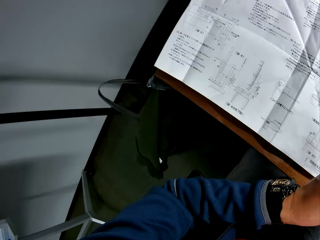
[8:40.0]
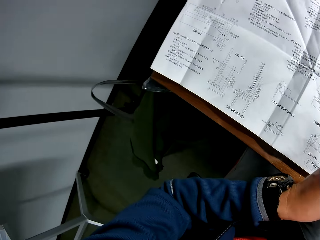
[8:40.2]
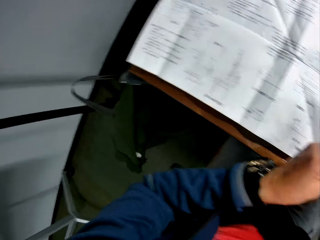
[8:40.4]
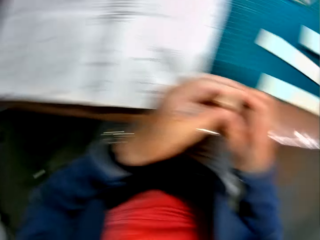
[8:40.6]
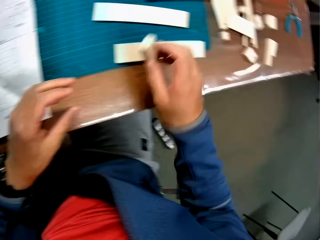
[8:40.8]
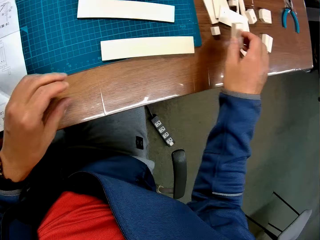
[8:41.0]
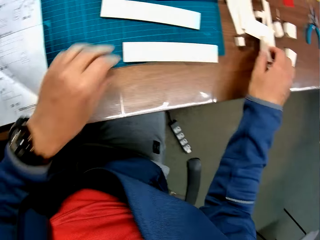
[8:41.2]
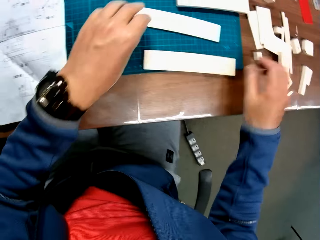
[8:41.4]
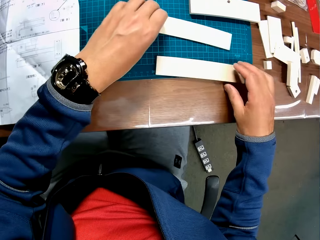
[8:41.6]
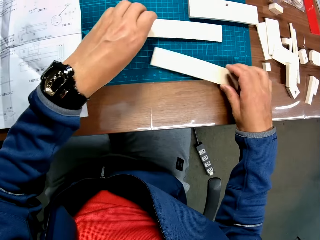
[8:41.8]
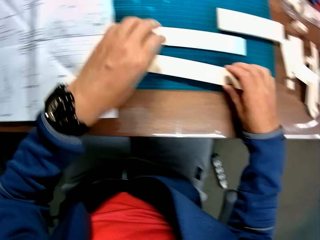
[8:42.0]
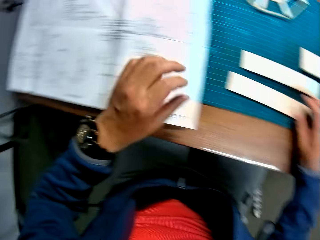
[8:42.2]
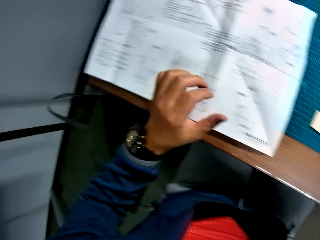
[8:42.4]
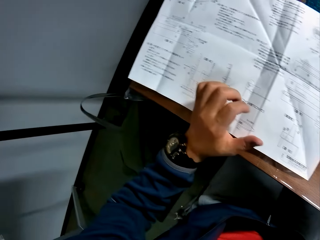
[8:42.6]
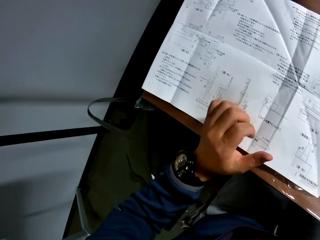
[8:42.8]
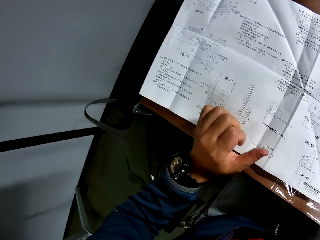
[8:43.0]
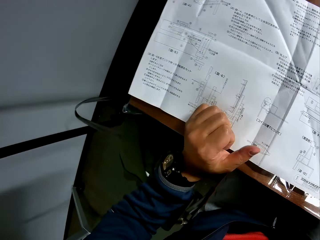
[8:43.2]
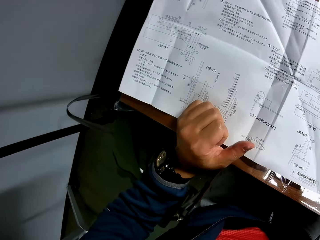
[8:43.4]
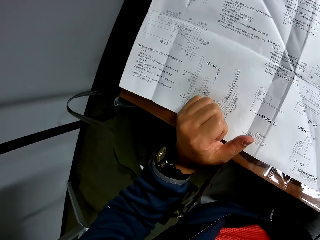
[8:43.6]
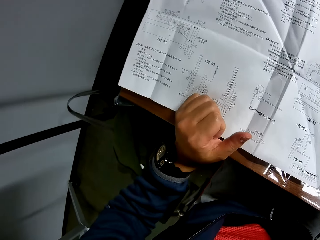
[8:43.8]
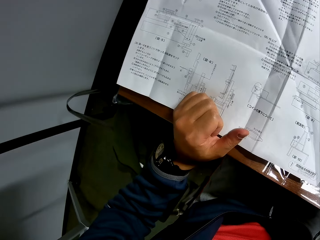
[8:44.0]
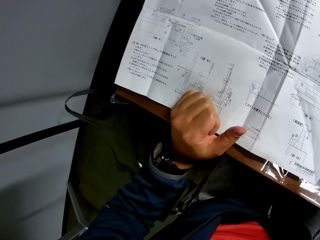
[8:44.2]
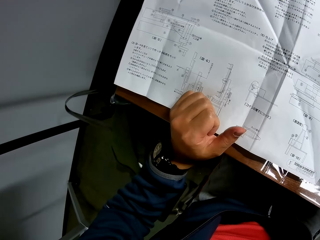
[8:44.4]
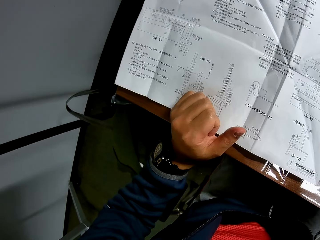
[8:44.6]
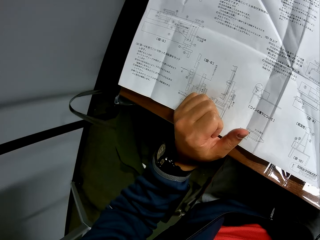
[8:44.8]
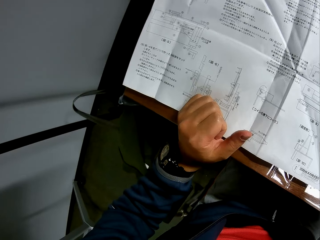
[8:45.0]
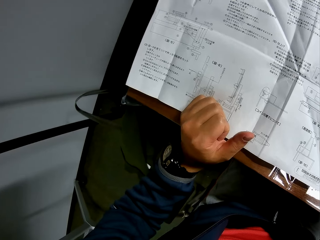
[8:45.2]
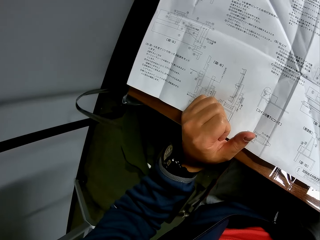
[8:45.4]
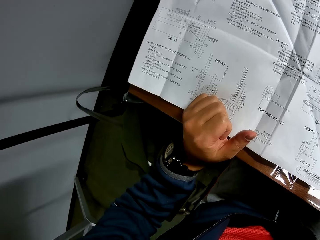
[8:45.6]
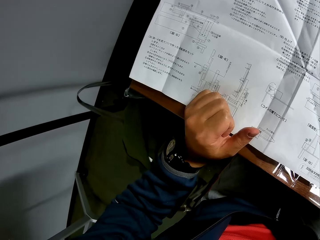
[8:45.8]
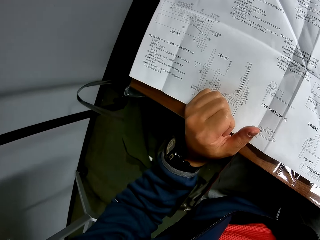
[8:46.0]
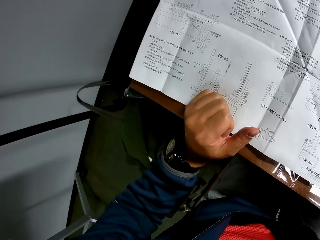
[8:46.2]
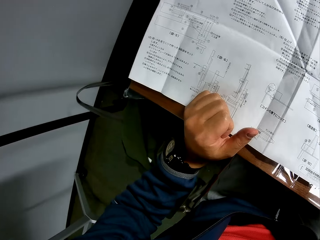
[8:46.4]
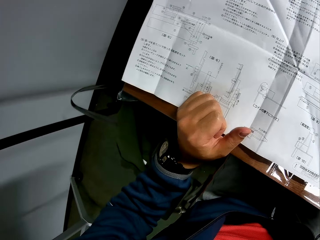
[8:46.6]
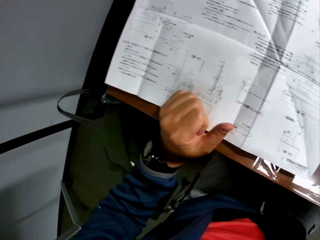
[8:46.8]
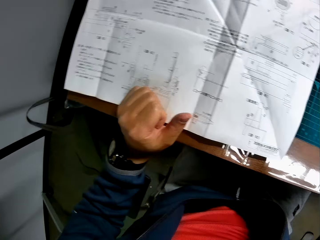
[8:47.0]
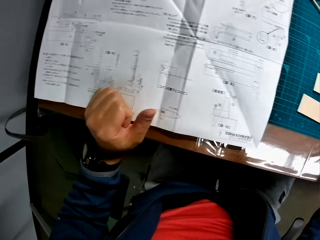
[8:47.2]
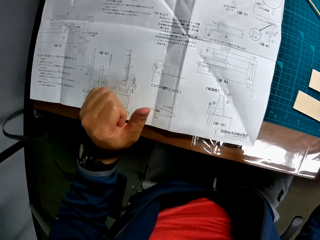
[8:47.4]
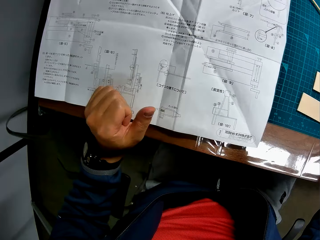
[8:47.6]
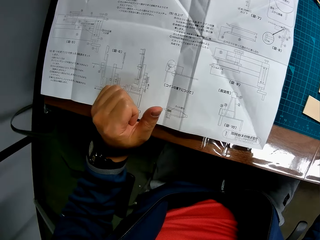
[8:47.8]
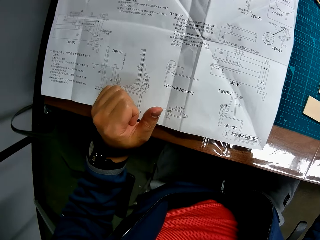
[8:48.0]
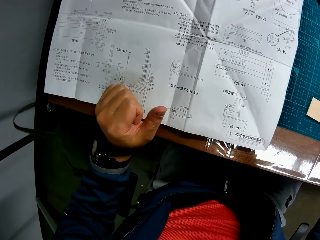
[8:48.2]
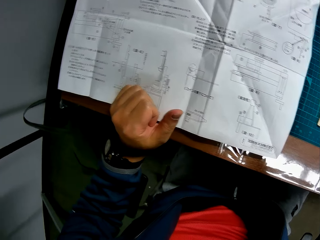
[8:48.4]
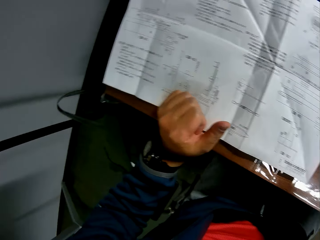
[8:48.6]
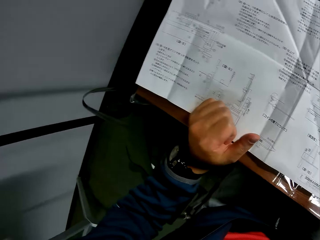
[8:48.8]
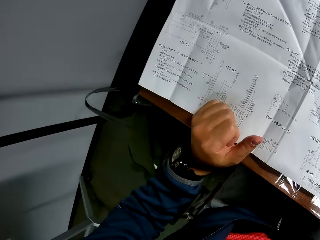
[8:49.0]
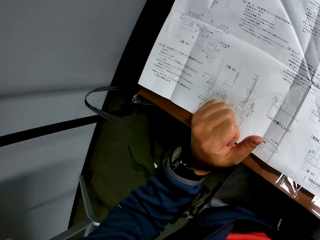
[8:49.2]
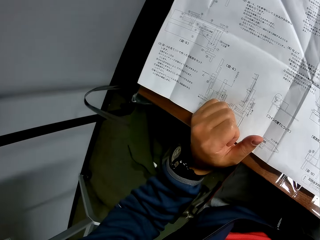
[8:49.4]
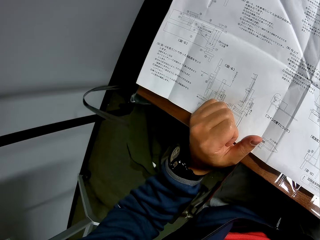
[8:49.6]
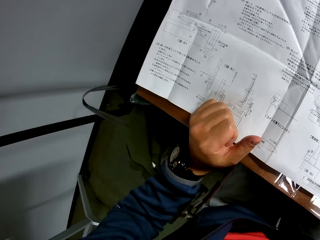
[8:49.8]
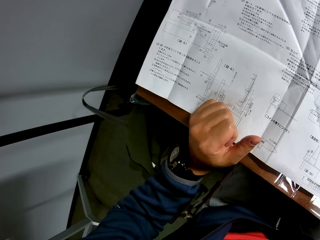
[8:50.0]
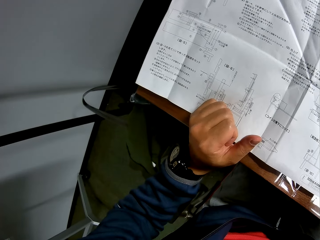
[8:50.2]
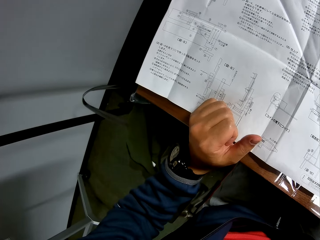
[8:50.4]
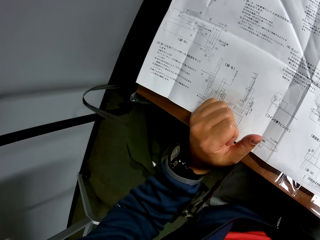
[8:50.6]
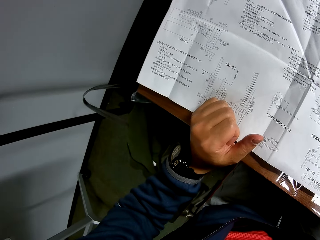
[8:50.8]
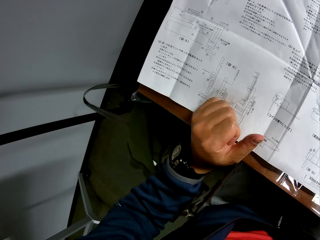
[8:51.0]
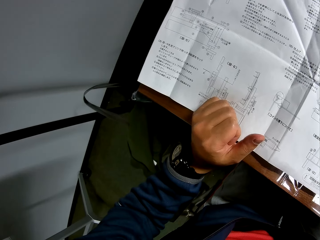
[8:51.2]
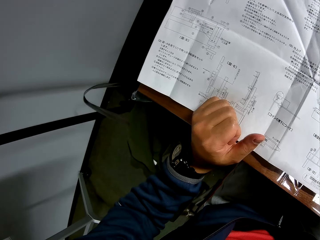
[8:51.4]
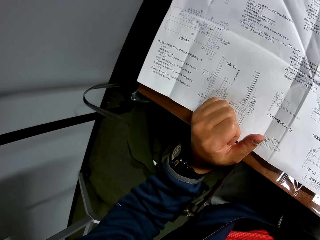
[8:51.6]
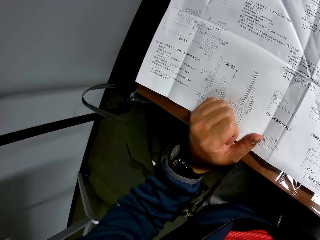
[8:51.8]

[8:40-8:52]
The camera wearer looks at the paper. He touches the pieces of the wood. He reads from the manual in his hand.

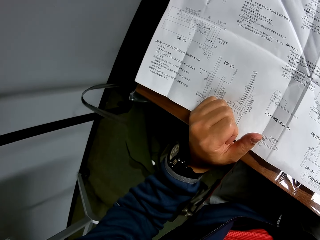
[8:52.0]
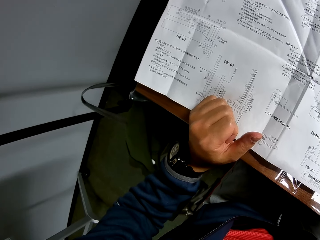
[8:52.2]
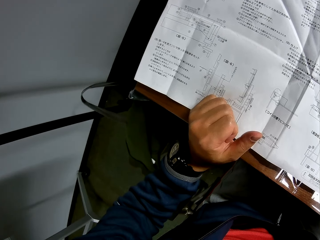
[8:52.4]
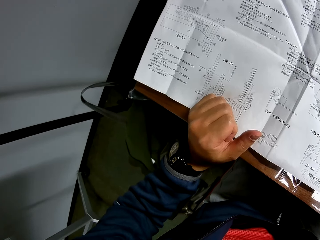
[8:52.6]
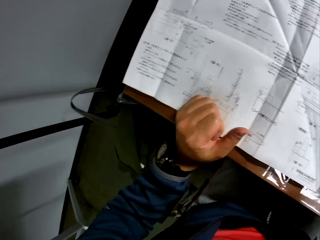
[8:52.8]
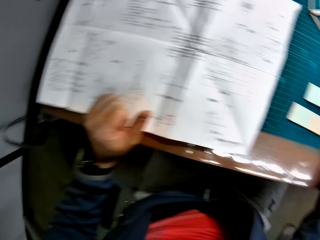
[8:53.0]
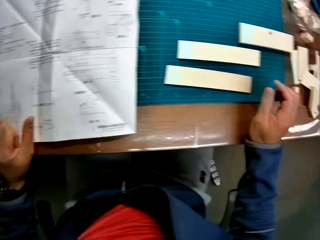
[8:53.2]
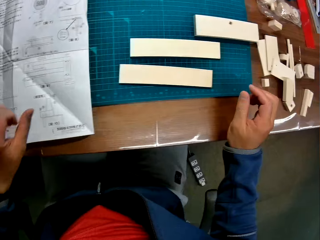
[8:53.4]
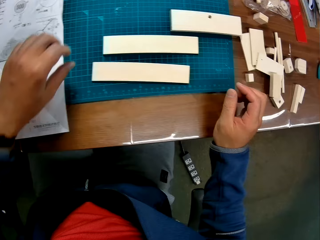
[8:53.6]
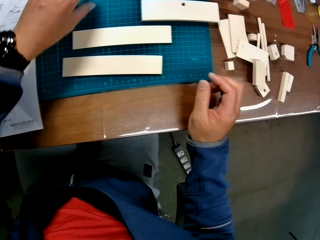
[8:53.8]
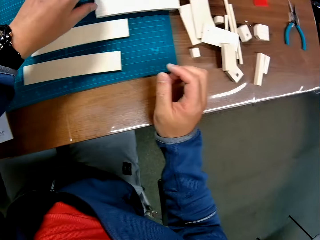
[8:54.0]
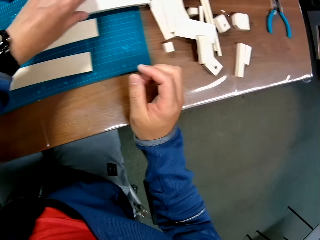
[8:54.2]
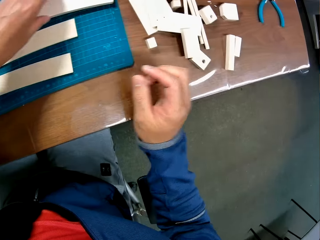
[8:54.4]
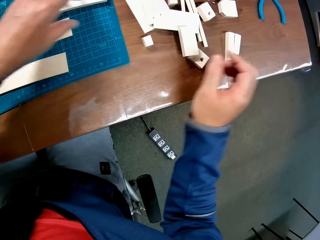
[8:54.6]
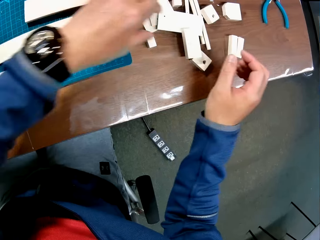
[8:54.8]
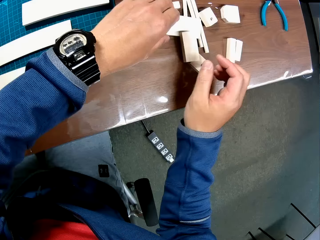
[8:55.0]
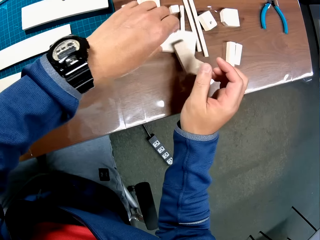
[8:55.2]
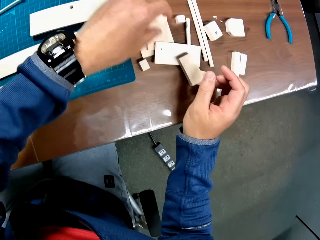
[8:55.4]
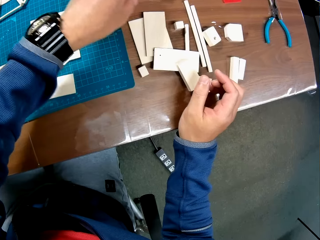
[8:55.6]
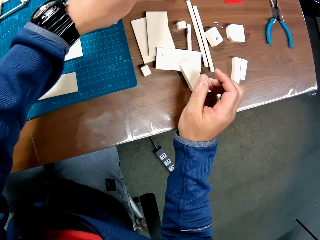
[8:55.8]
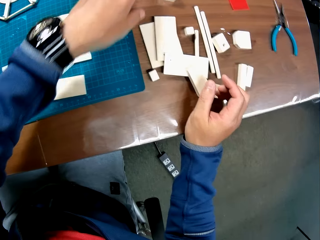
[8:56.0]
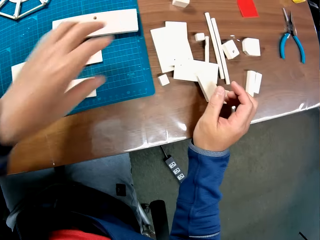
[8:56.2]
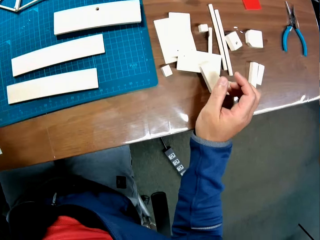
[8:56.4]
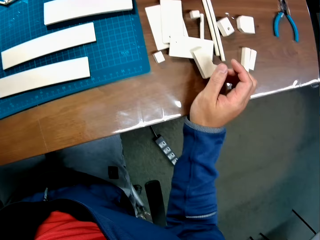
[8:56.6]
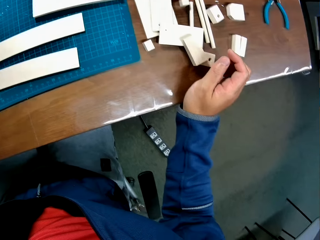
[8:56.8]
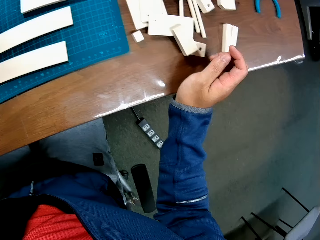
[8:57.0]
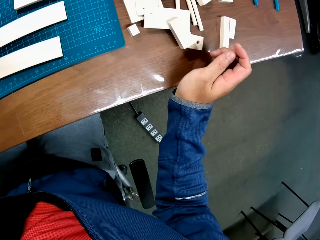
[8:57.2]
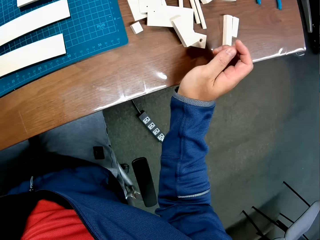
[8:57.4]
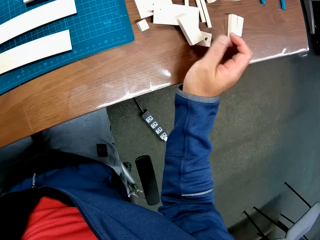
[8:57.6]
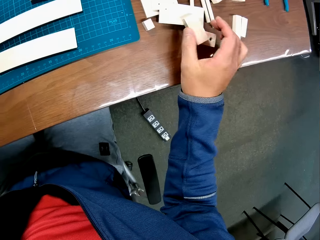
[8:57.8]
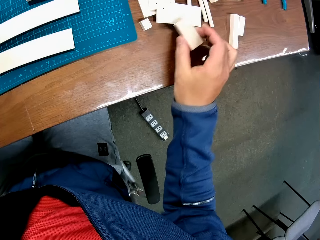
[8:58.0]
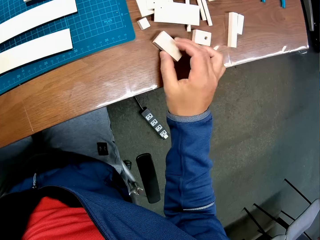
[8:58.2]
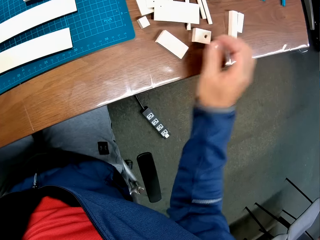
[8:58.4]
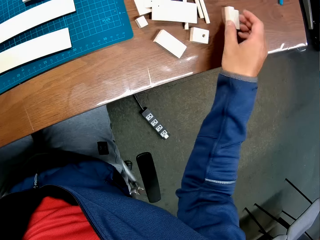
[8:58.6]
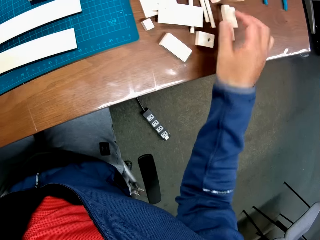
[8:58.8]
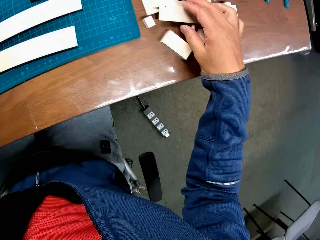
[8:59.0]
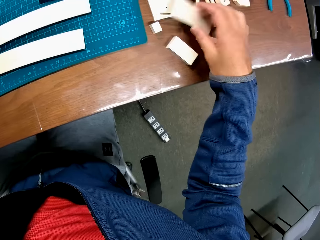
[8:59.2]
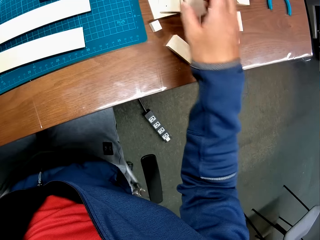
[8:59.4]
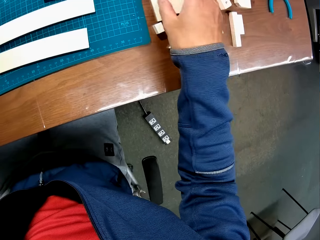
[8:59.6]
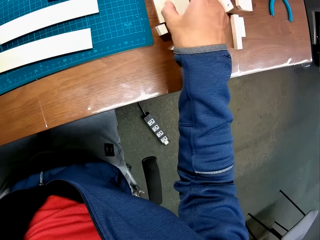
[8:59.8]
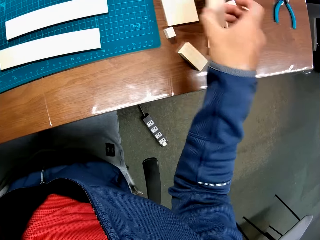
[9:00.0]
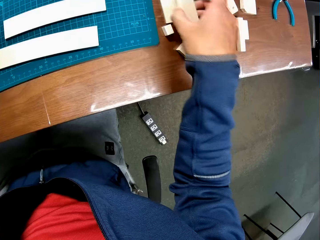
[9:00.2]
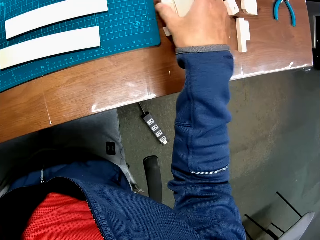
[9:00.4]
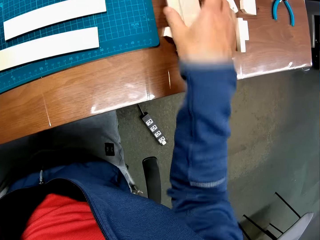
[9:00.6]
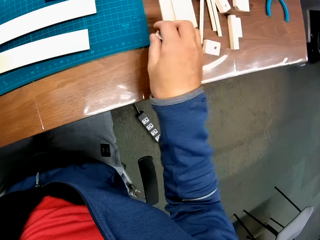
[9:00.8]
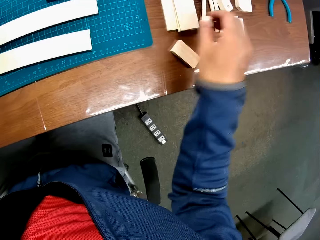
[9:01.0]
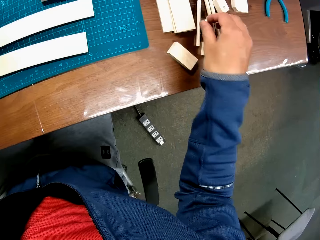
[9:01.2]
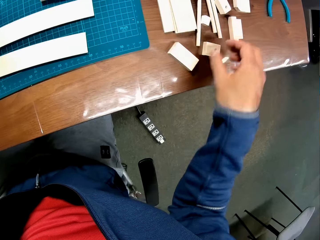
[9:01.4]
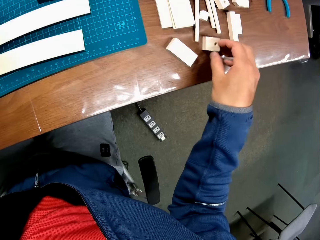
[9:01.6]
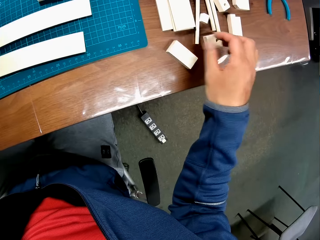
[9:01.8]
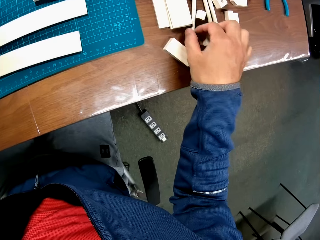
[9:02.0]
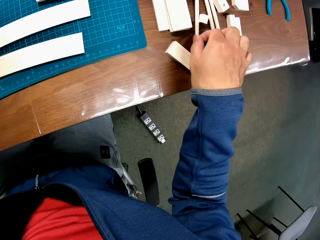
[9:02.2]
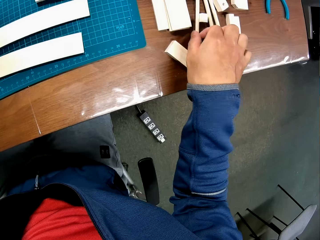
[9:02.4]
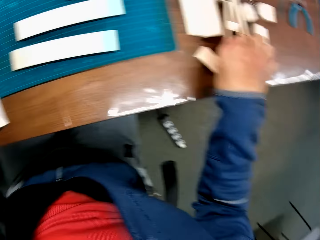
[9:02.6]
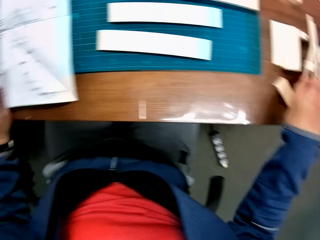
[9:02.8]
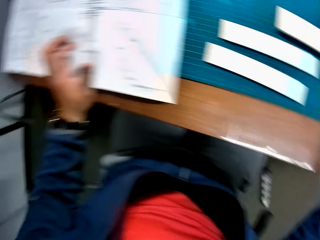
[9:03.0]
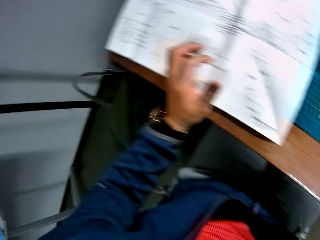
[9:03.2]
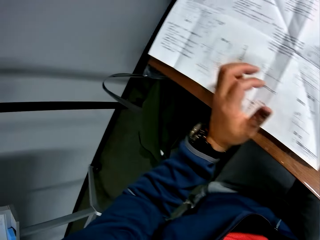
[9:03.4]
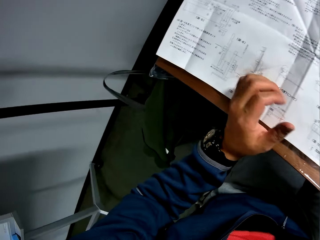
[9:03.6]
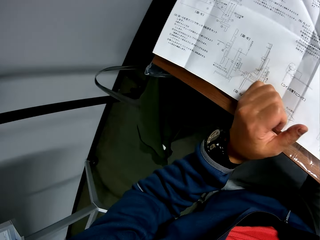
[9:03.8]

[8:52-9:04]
The camera wearer touches the pieces of the wood. They arrange the pieces of wooden mechanical craft on the table.
